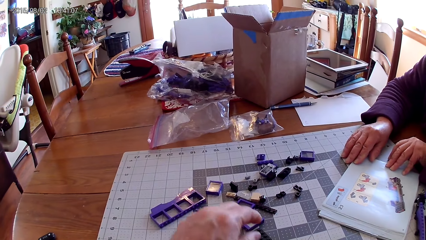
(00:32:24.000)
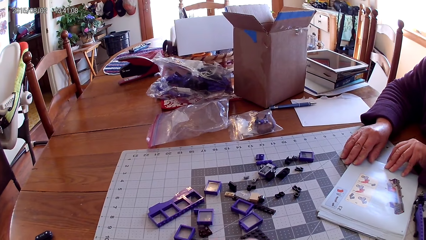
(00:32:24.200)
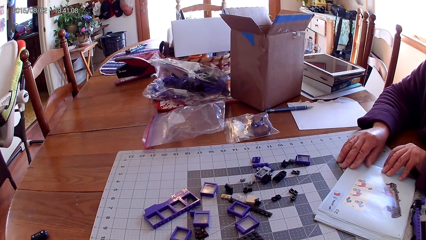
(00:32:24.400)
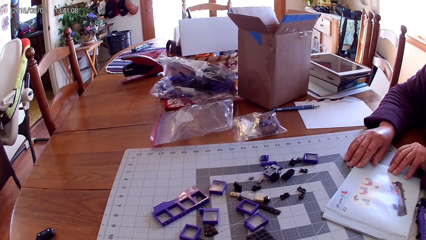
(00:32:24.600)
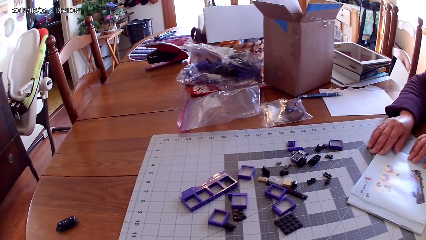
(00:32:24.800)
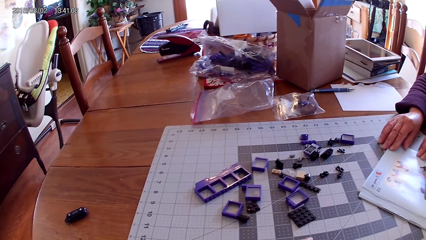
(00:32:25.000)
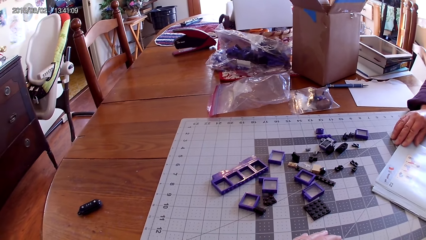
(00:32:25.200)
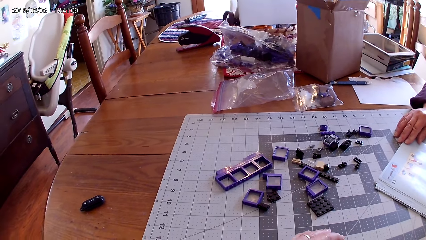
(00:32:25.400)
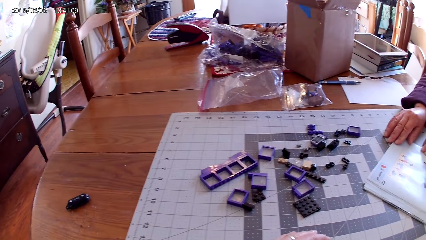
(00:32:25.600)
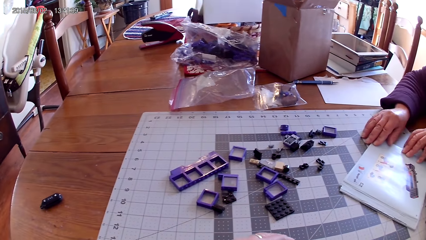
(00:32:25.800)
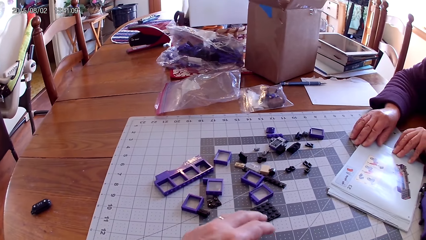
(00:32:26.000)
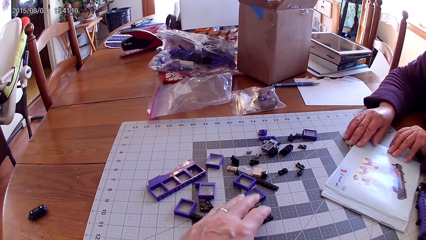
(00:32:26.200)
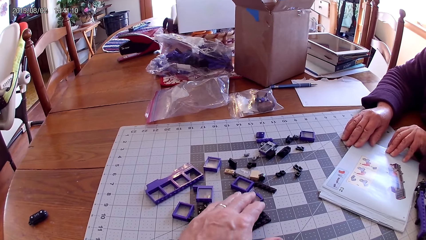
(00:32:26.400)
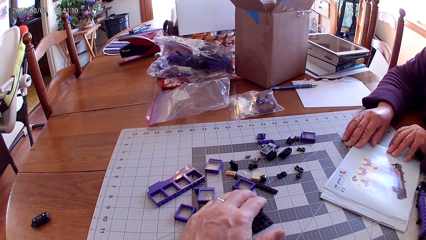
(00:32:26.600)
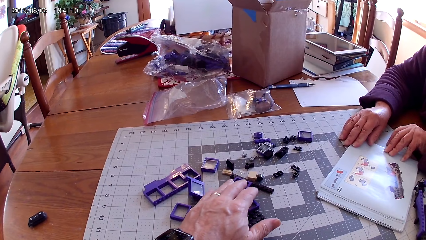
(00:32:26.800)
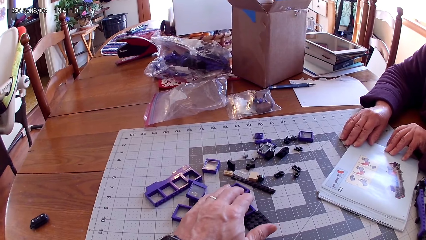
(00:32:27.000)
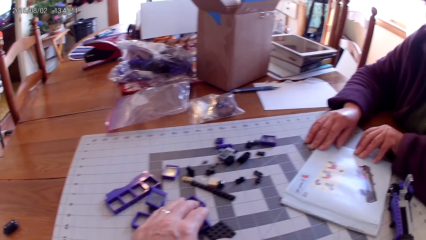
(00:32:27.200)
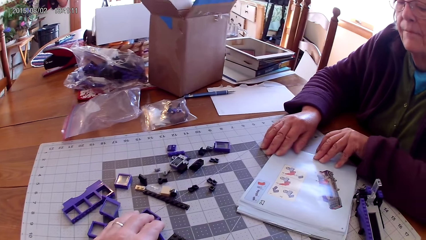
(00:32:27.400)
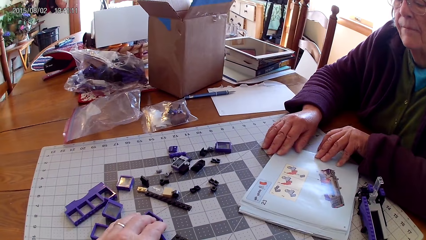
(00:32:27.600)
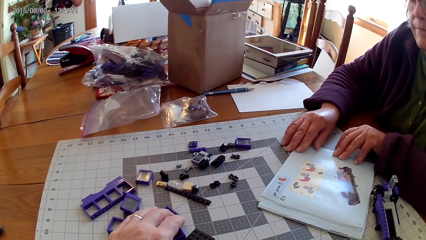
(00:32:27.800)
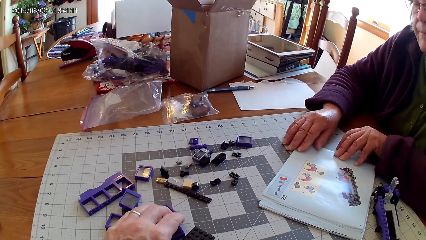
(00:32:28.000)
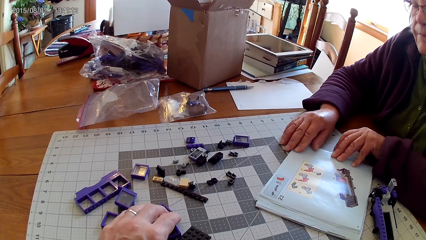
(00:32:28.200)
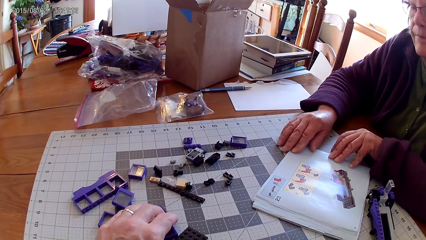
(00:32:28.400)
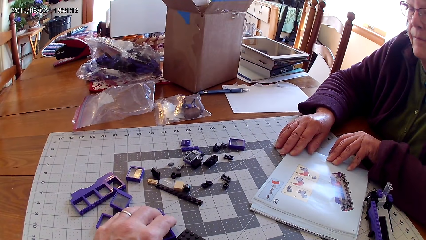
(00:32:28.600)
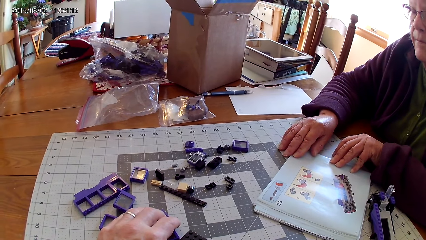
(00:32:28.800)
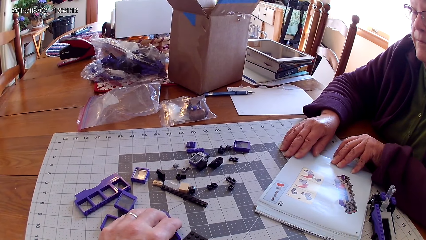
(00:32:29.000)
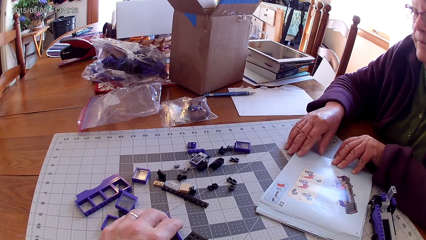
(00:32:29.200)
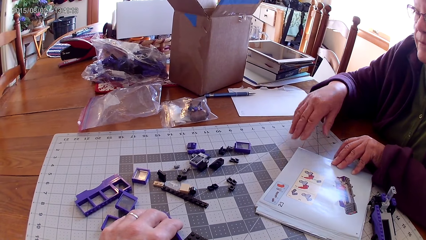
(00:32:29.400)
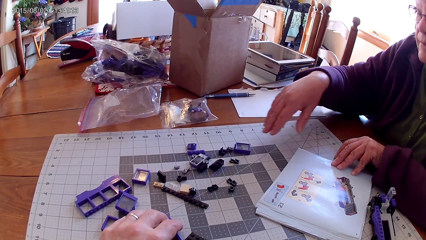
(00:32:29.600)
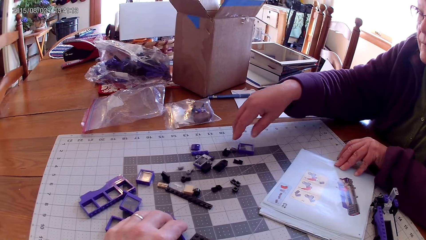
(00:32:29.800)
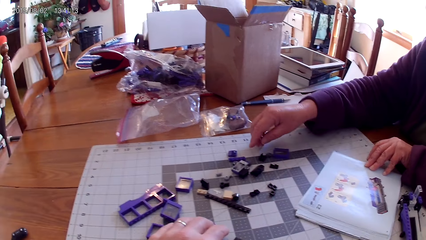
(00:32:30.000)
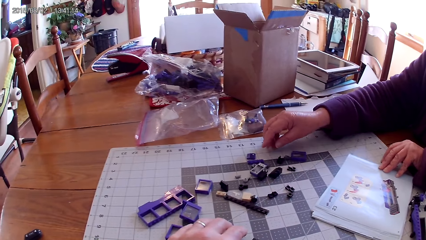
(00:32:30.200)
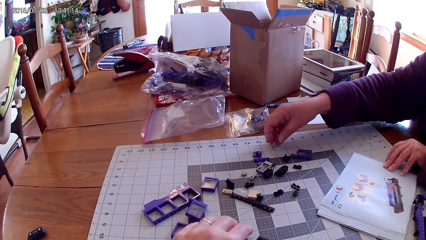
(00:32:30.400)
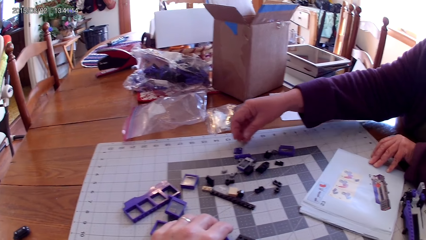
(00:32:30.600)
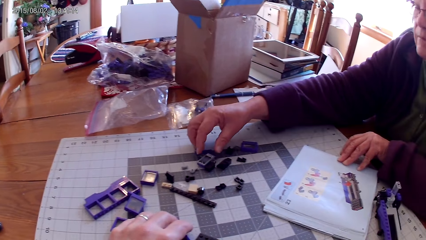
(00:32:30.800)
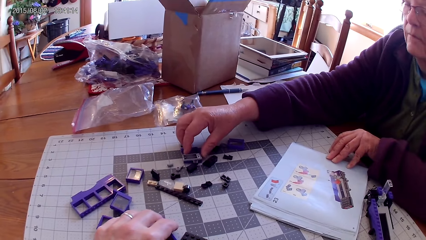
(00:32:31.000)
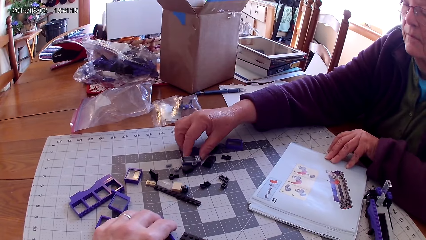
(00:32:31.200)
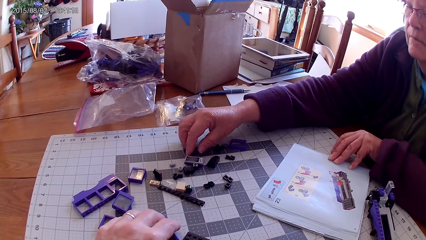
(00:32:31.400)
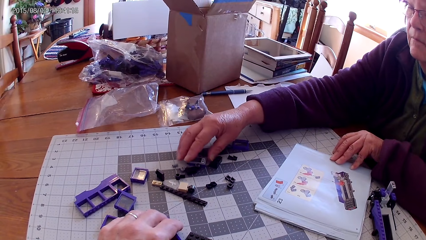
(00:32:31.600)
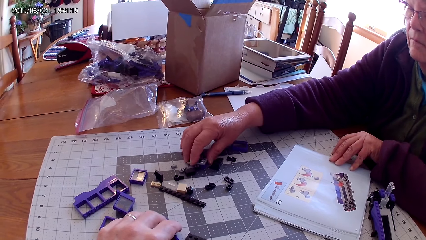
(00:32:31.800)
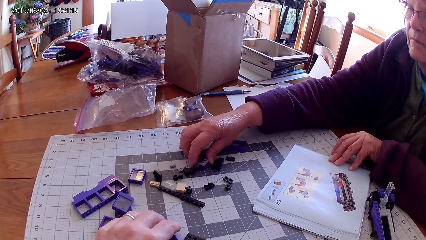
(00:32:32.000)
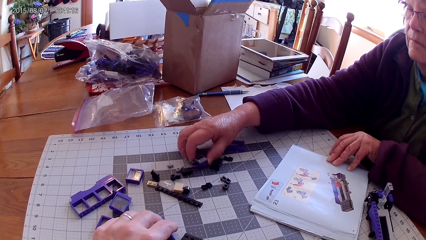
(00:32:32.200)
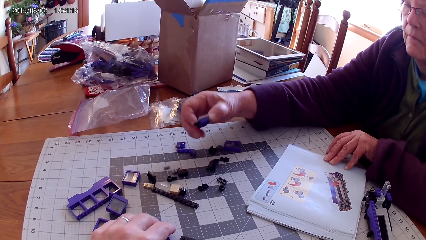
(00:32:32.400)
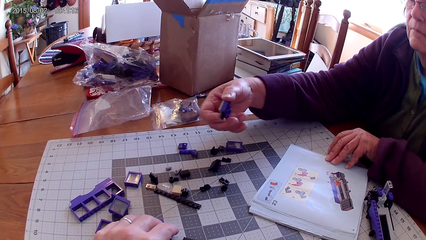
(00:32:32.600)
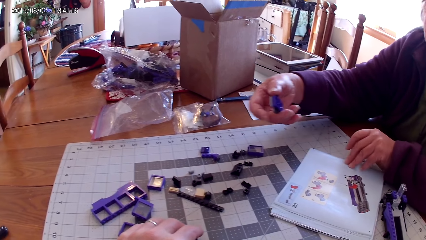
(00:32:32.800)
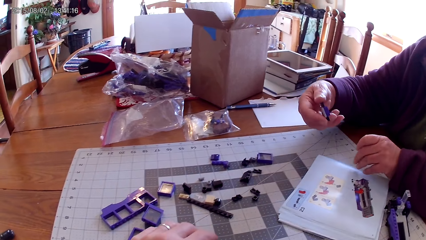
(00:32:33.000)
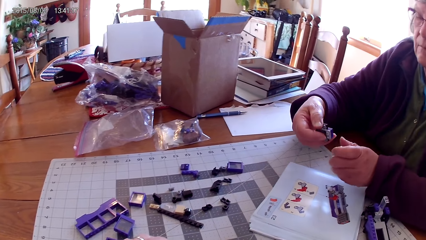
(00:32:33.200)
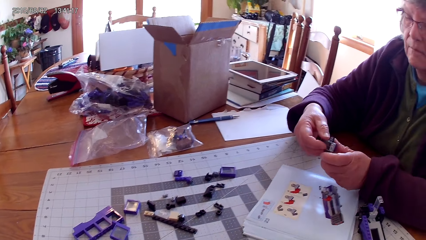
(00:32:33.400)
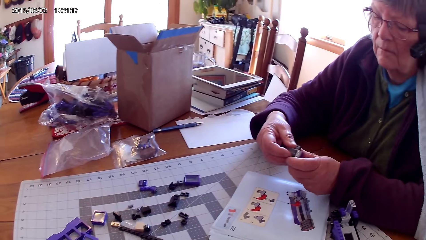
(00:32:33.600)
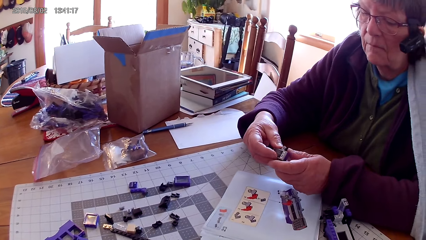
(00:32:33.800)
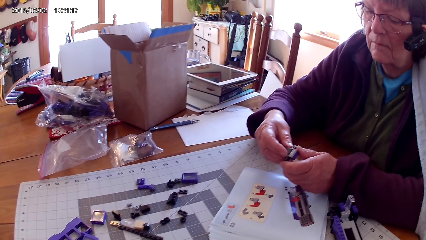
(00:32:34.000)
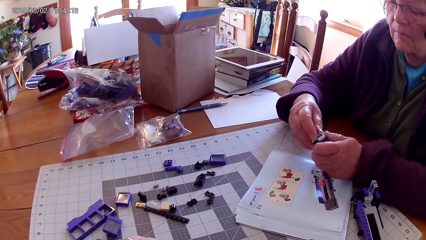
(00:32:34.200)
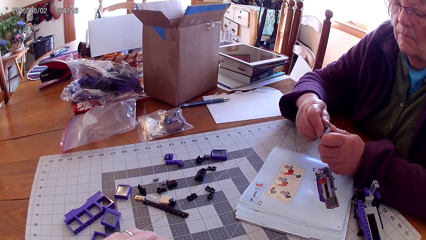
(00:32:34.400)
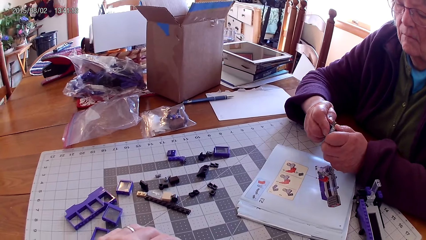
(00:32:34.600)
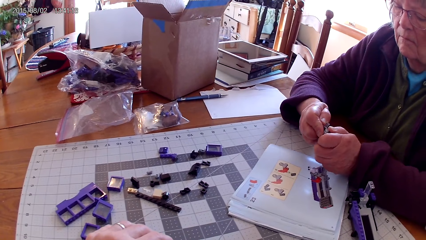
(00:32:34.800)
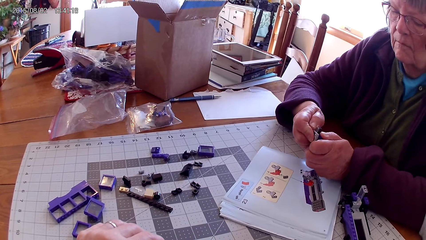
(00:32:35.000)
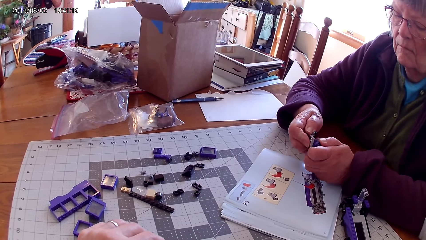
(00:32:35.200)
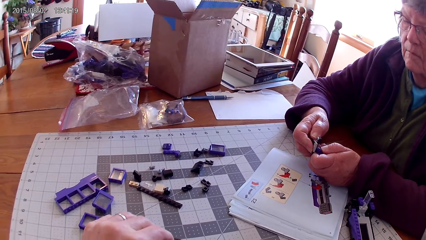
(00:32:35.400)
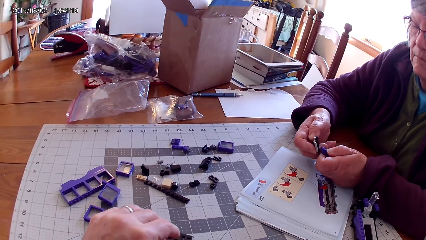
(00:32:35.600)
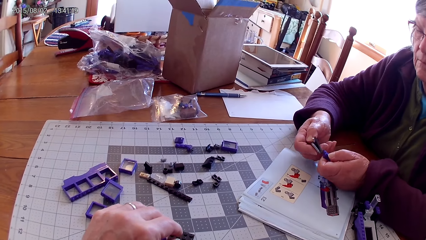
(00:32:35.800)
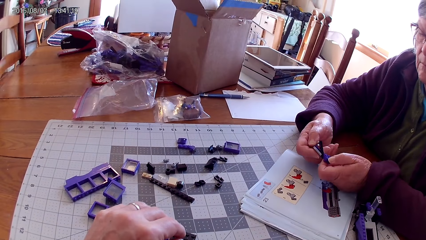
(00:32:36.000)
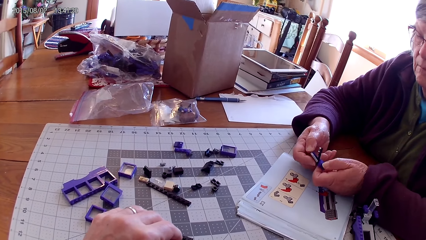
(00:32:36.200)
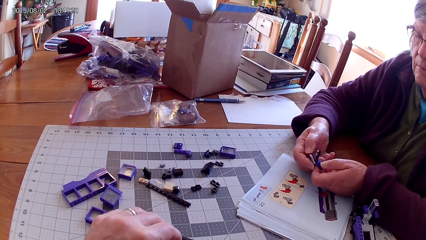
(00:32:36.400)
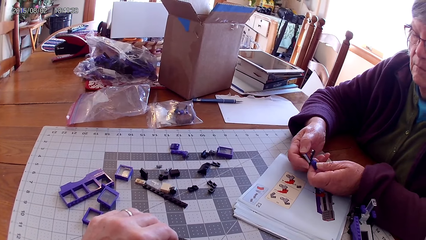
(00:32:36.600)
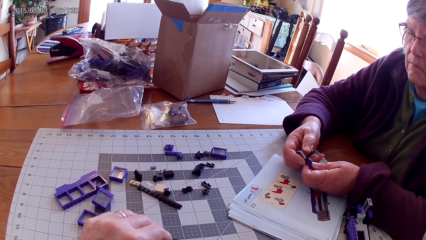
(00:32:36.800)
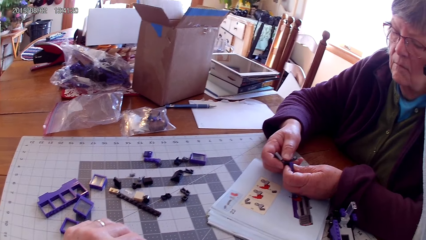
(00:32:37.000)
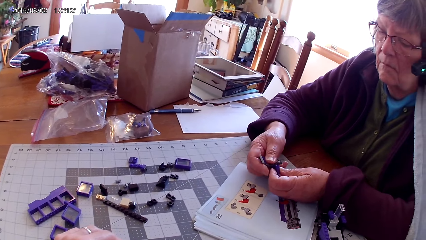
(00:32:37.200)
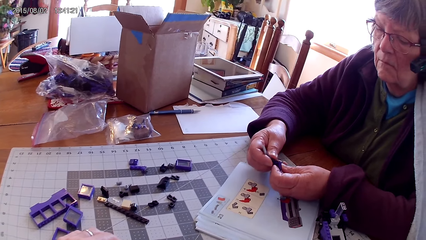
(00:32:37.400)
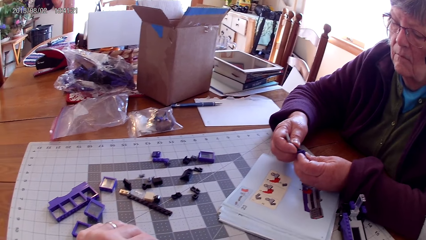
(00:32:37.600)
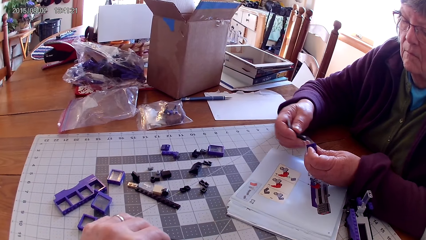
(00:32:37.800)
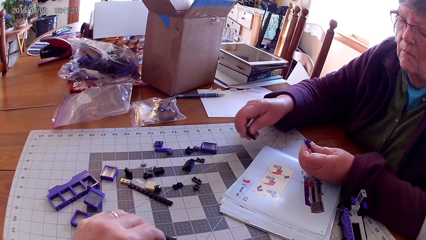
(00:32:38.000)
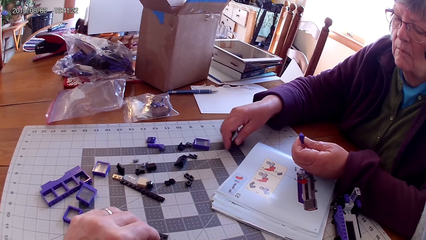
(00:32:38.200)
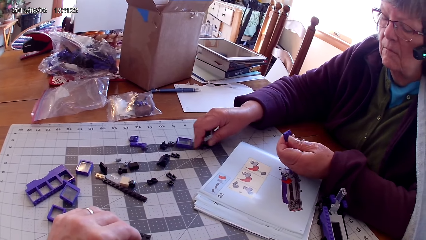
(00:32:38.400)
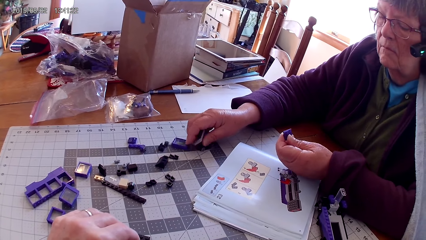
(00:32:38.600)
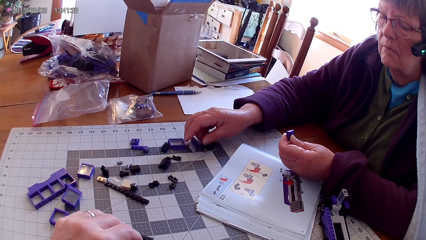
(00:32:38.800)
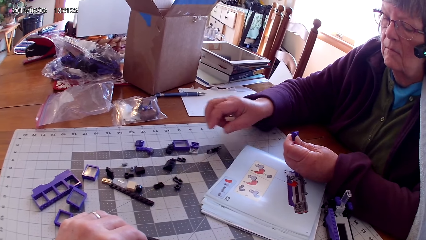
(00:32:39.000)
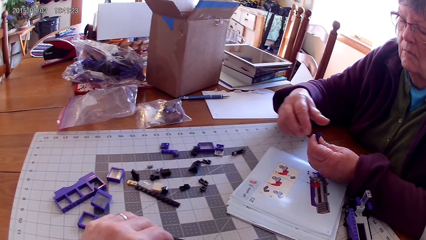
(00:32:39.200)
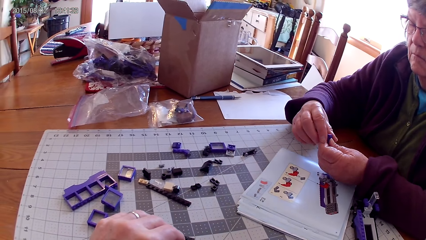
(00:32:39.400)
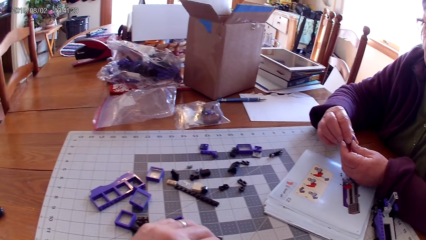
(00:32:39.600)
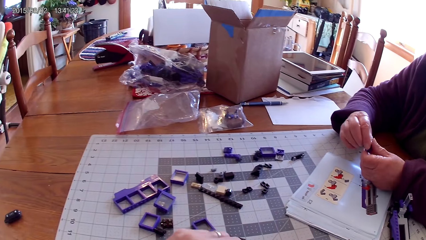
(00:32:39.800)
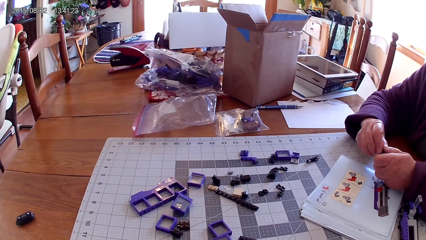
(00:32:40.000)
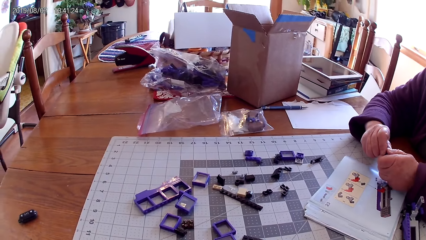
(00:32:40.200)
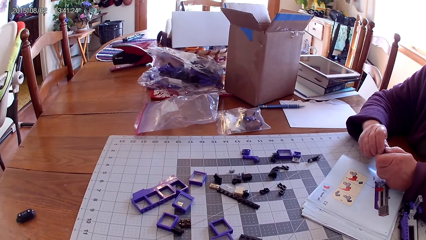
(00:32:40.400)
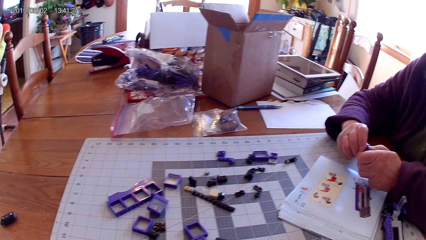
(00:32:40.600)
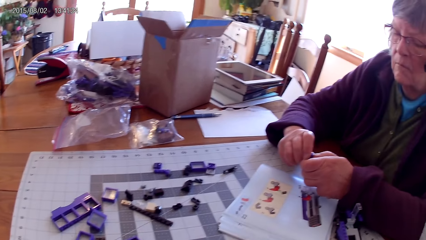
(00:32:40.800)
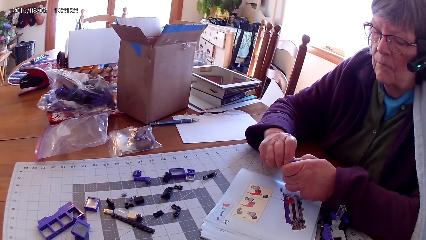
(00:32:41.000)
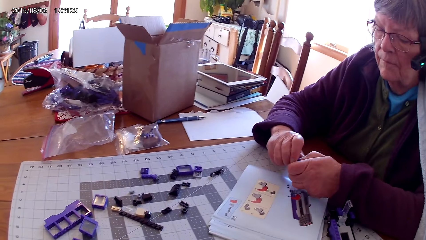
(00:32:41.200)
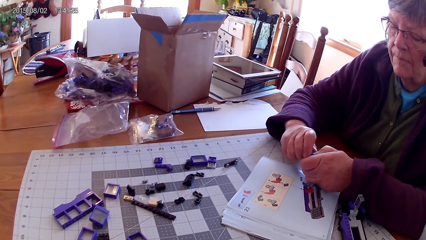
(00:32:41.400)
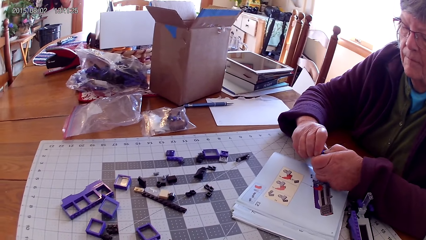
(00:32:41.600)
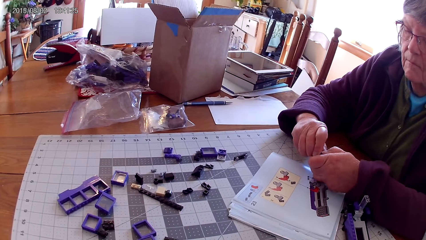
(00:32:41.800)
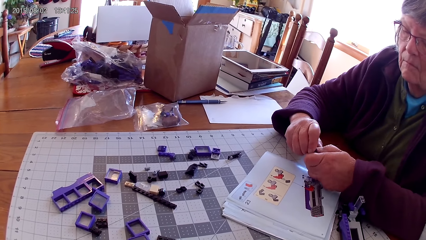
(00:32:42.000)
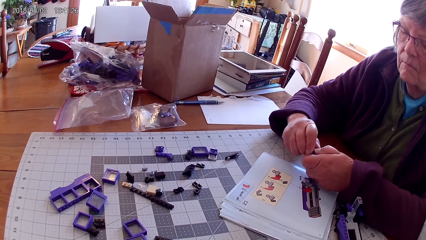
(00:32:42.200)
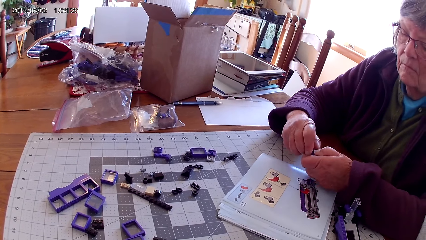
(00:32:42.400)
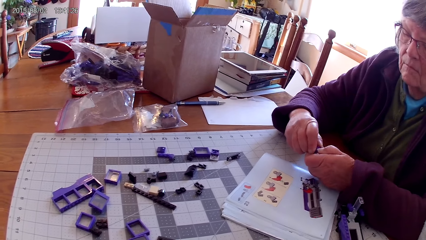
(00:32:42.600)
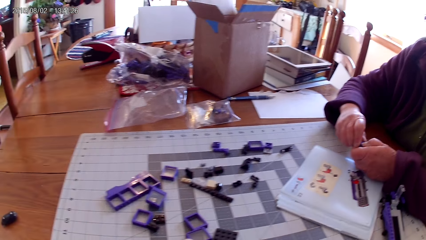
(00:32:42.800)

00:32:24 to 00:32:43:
The camera wearer looks around the table and picks up a lego piece. A lady picks up a plastic interlocking block or lego piece from the table, holds the lego piece, fixes the lego piece, unjoins the plastic interlocking blocks, puts the plastic interlocking block on the table, unjoins the plastic interlocking blocks, and fixes the lego piece.
